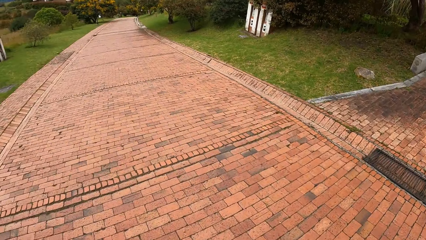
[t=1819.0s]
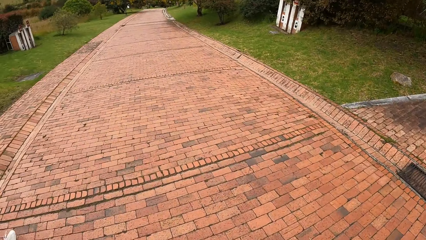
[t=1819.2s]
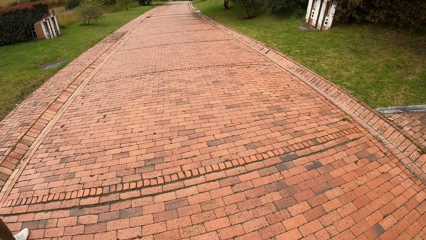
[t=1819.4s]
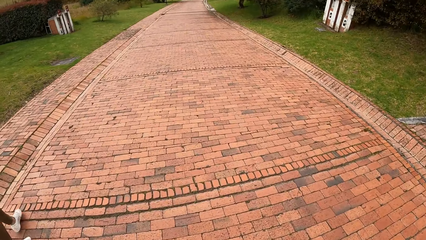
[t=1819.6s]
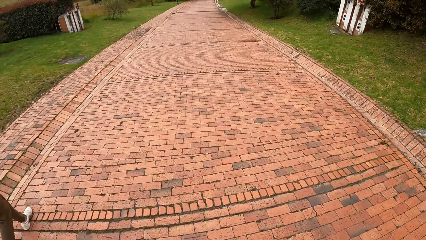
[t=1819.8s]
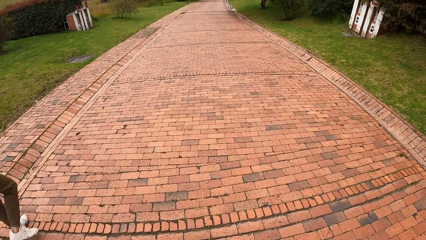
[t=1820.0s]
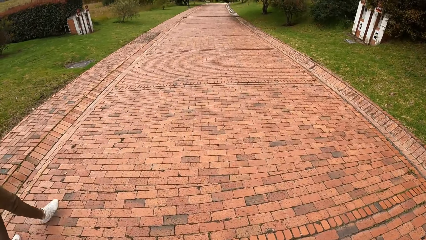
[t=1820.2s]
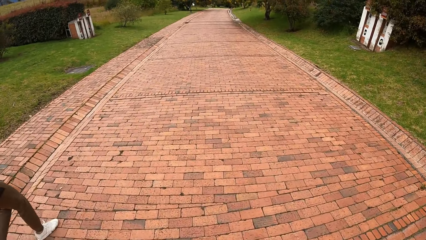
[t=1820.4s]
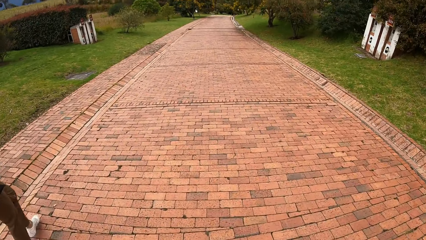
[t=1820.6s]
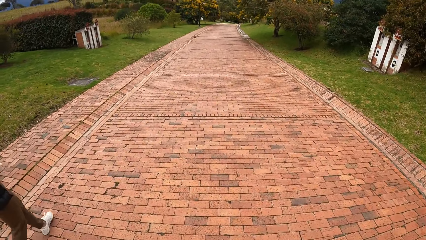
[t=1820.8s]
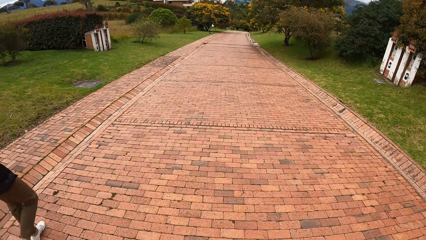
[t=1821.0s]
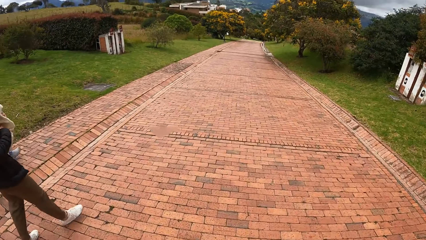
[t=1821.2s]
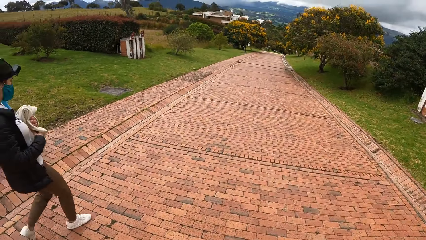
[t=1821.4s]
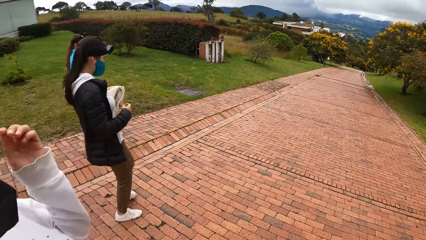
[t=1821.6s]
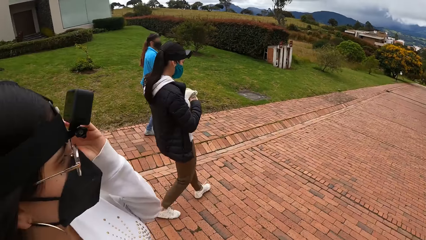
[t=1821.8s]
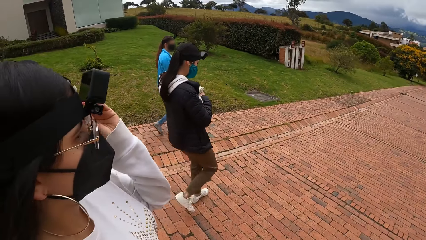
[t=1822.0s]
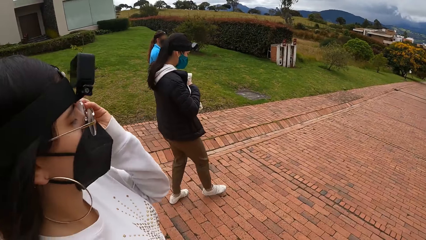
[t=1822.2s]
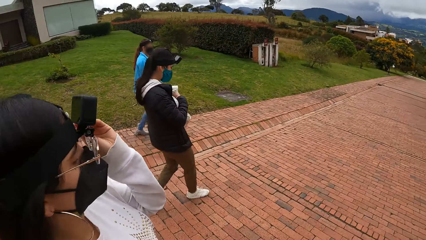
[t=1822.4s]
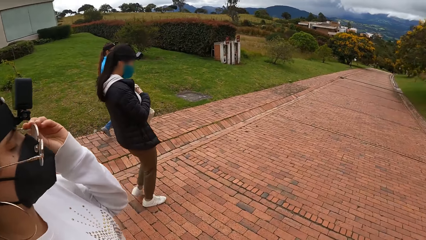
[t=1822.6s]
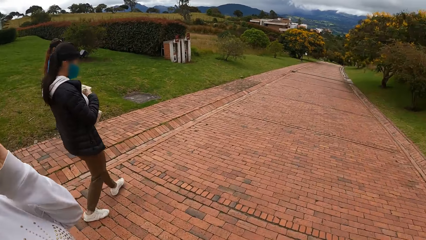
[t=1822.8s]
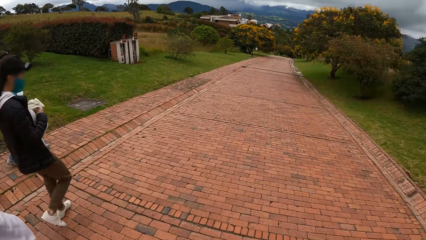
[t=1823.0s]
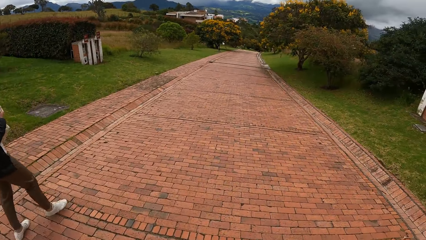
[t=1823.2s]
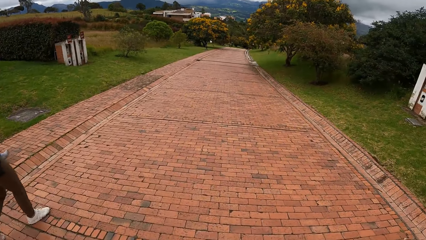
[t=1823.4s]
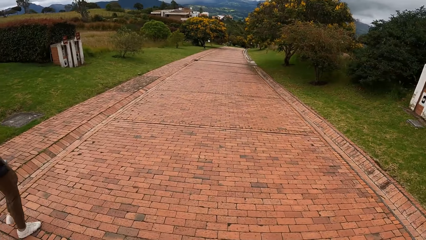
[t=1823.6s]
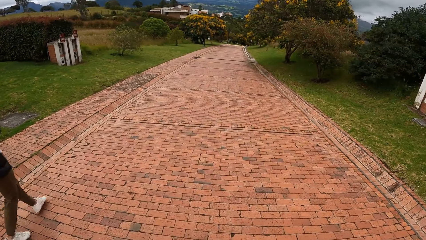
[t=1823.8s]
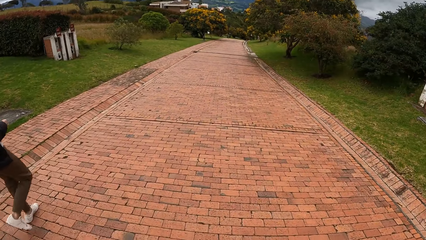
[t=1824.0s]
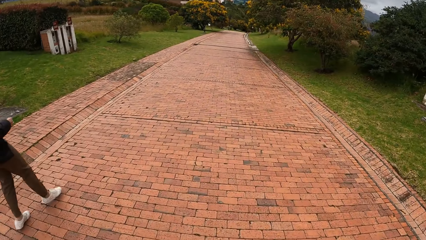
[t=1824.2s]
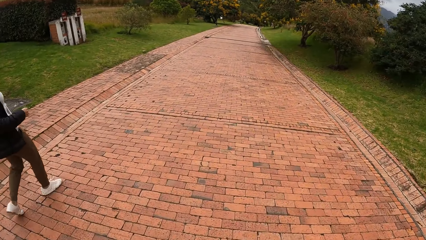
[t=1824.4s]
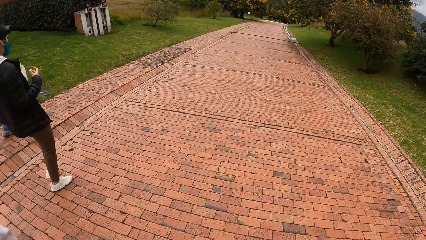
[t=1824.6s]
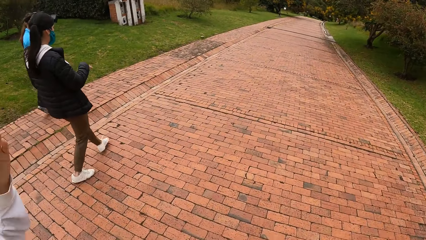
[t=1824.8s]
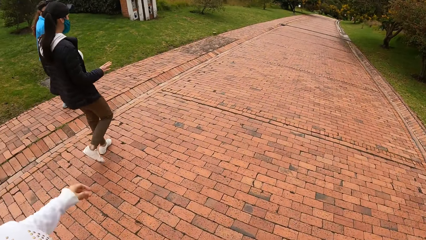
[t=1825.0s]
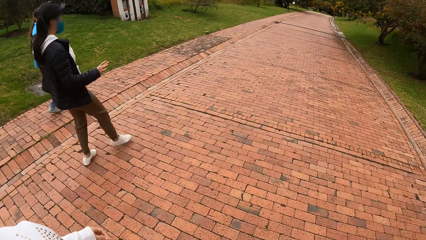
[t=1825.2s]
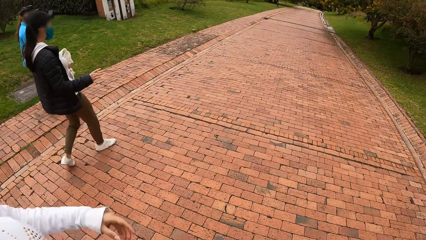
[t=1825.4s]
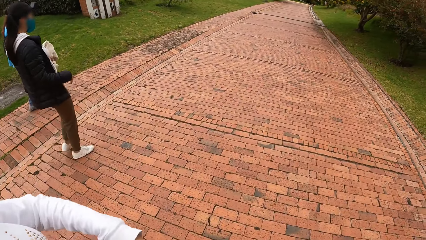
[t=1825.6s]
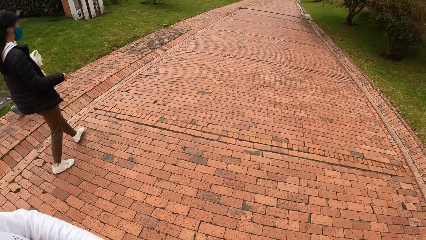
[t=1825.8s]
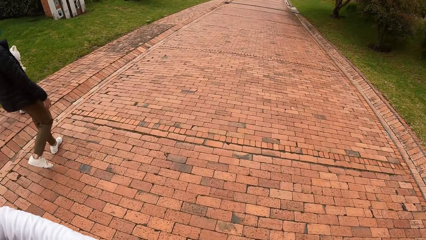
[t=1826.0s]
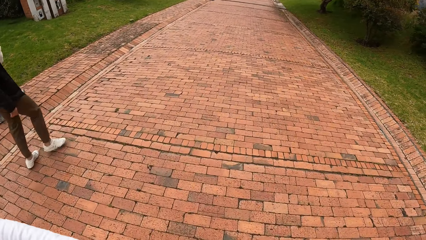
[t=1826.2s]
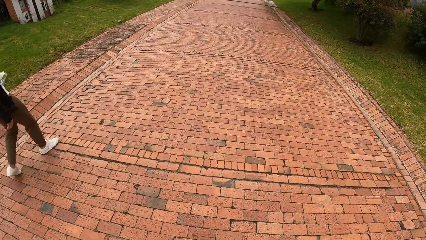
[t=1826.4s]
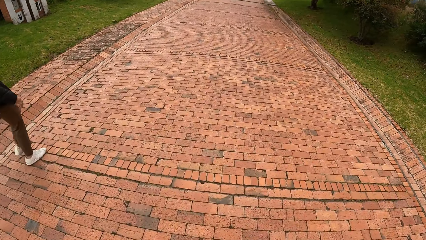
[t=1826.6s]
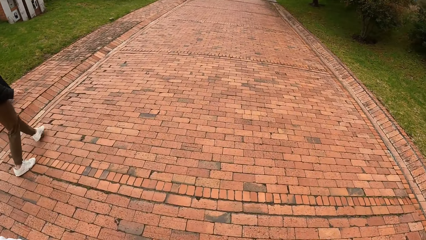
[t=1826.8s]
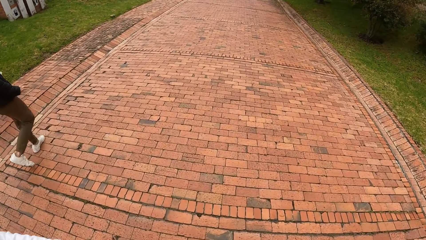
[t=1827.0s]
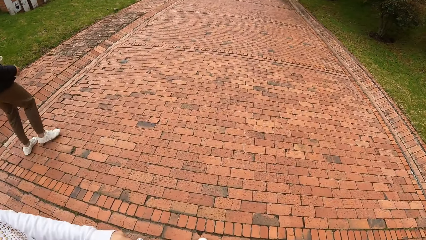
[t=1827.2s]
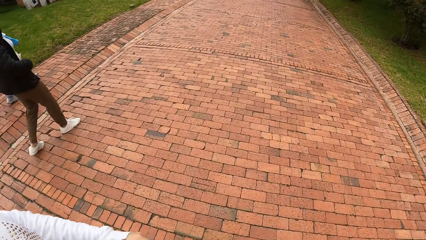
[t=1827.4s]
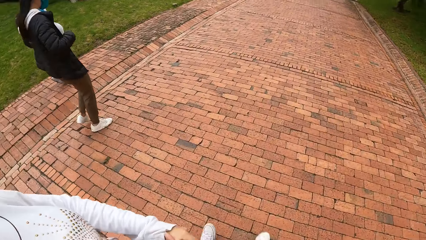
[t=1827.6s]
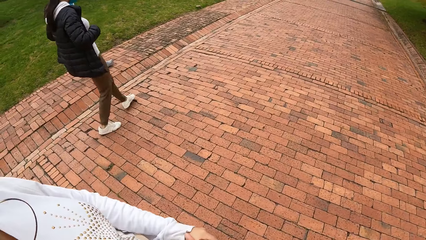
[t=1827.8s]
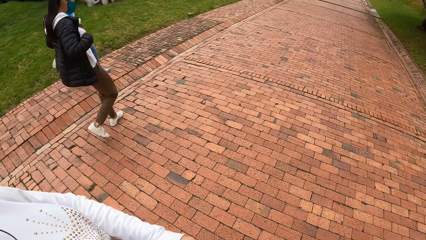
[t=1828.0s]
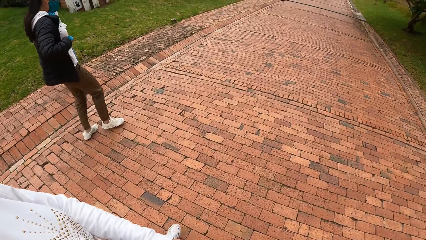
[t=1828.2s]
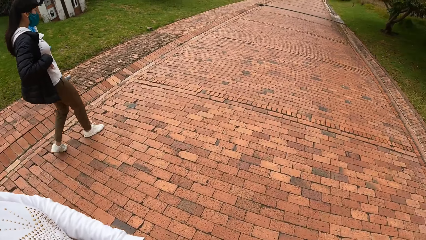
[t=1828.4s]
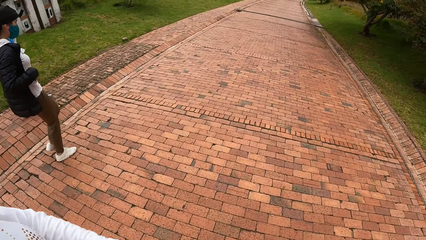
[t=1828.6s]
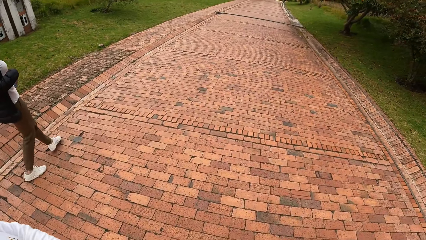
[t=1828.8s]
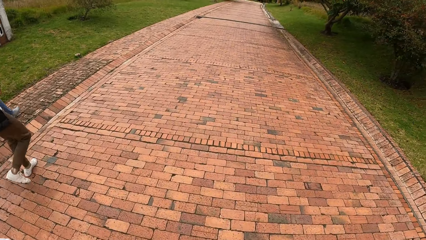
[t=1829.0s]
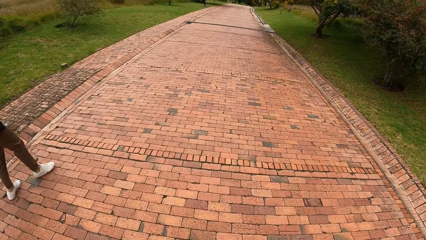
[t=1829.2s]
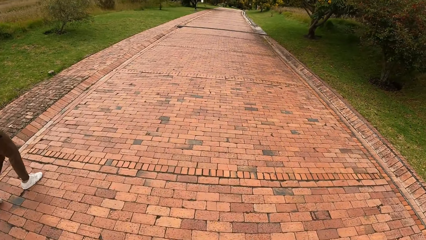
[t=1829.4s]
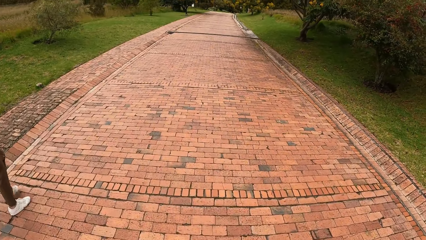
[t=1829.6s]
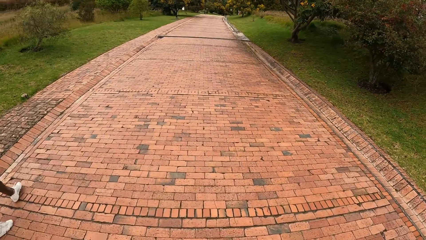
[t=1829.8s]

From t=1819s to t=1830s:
The camera wearer walks on the pavement. A woman adjusts her glasses with her left hand. Another woman gesticulates with her right hand and interacts with a third woman.

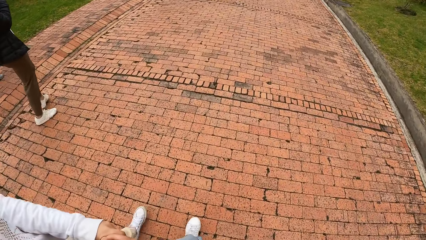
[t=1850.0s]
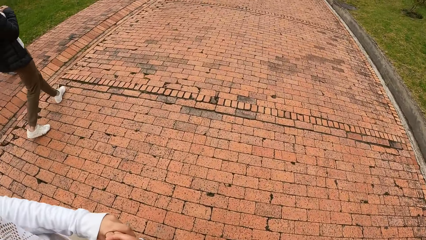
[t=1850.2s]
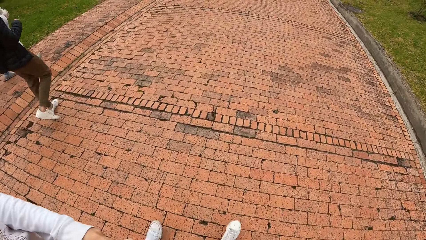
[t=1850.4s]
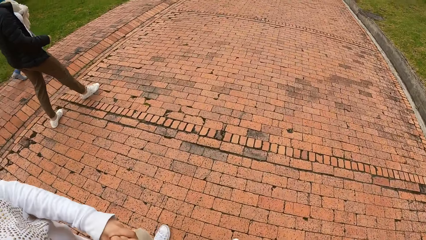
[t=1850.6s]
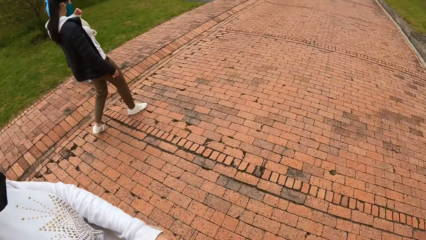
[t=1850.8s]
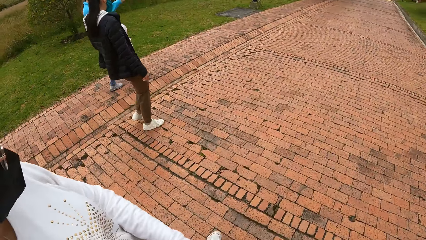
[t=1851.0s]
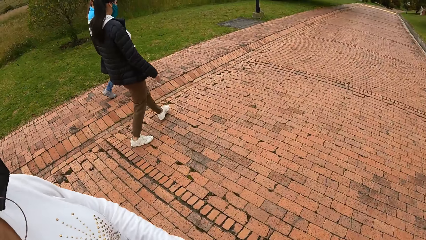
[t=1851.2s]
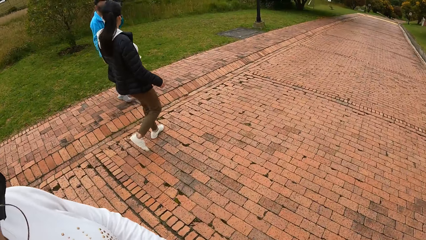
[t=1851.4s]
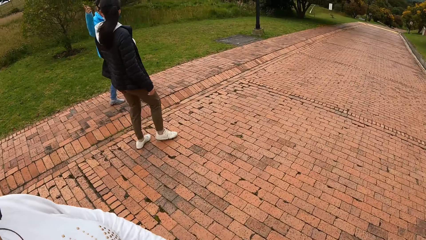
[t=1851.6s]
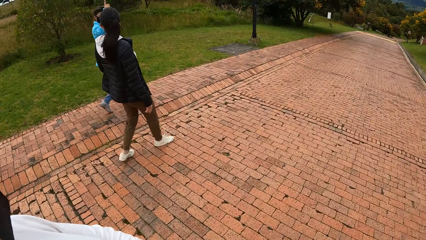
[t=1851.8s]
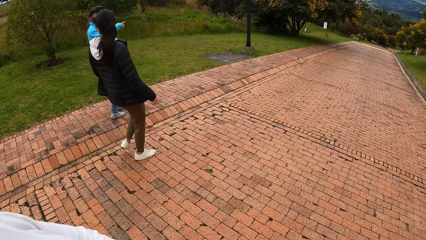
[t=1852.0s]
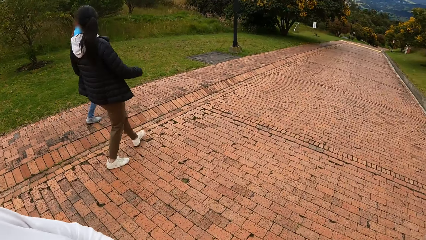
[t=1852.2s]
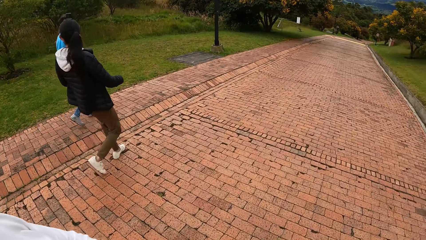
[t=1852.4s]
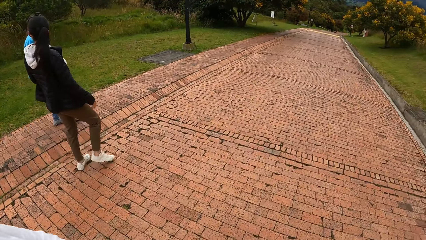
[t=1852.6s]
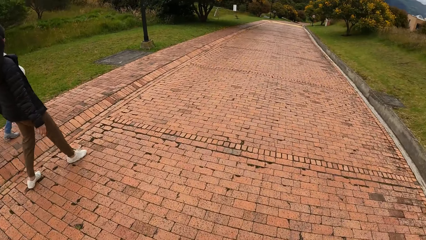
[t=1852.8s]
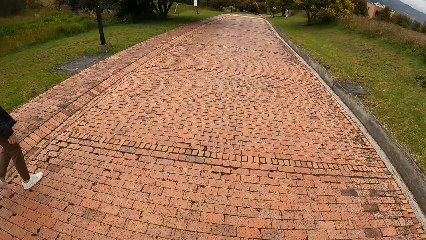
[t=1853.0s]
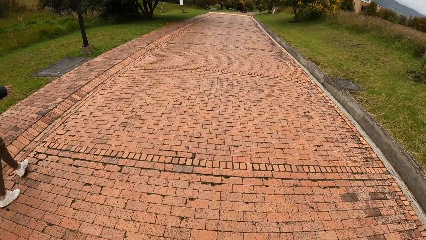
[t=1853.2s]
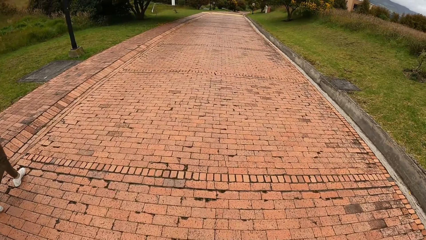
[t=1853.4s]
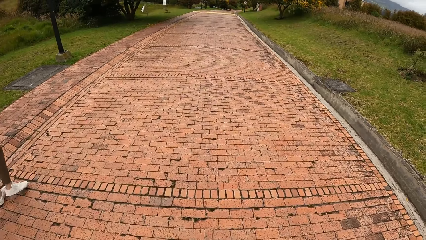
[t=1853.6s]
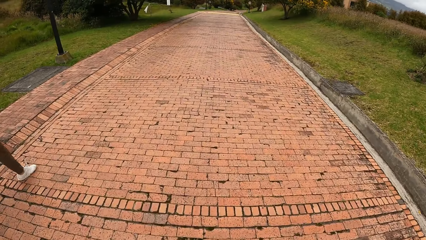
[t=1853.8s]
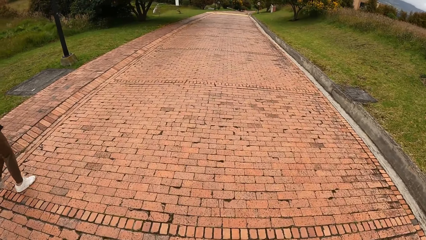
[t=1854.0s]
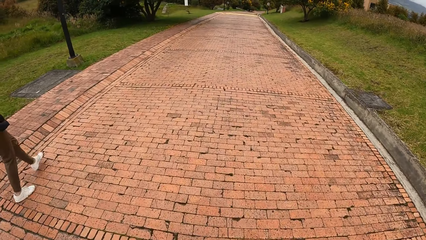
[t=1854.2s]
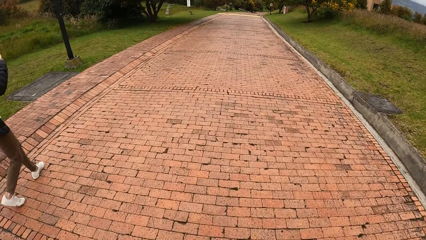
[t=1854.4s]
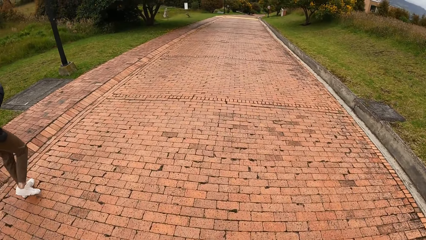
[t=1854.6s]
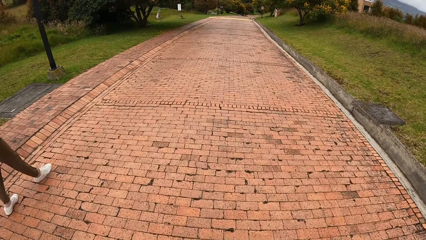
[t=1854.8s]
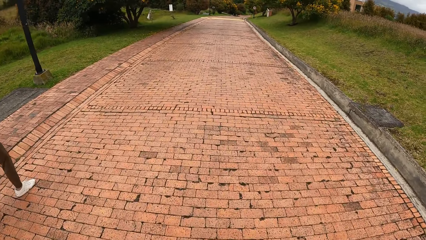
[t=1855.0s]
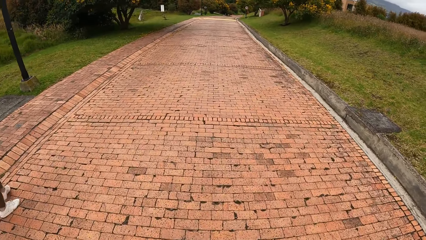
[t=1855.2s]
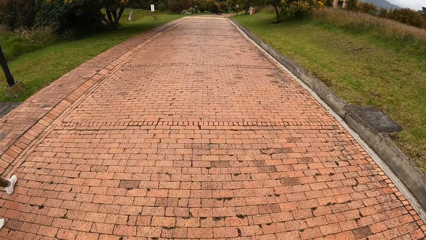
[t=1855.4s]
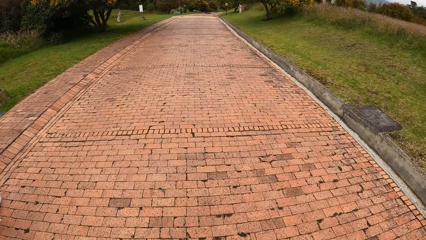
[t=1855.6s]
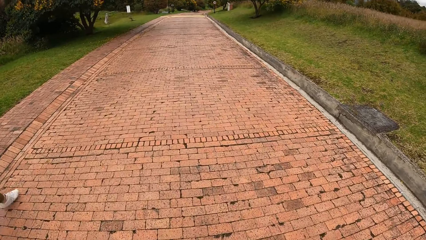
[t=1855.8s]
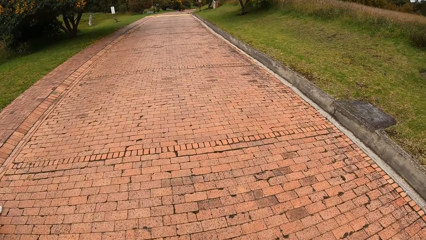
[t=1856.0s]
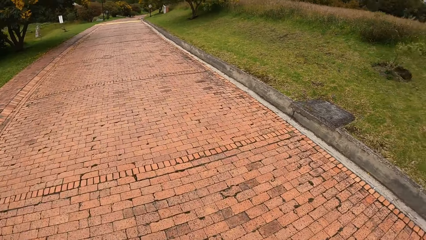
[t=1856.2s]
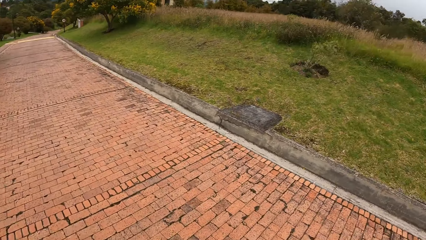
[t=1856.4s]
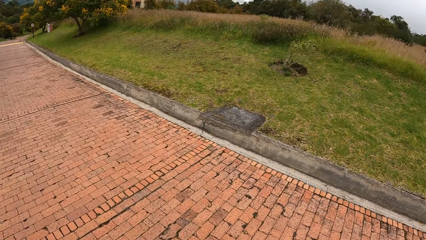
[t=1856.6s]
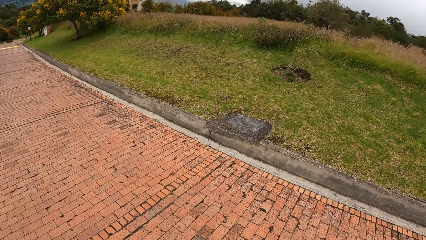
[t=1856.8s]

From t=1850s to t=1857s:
The woman gesticulates with her right hand.
